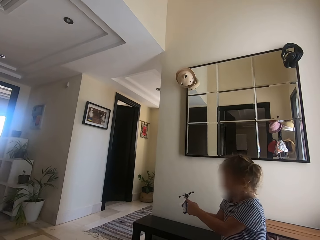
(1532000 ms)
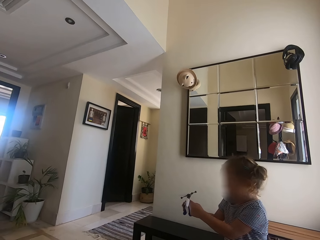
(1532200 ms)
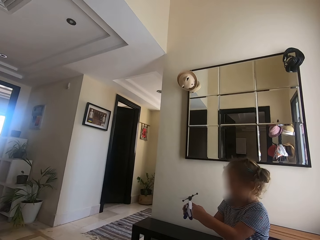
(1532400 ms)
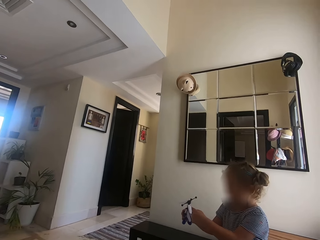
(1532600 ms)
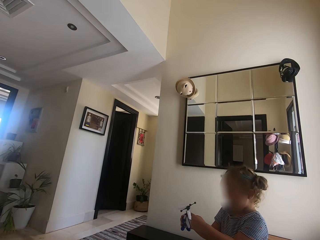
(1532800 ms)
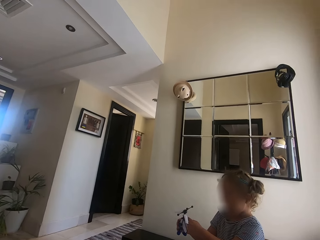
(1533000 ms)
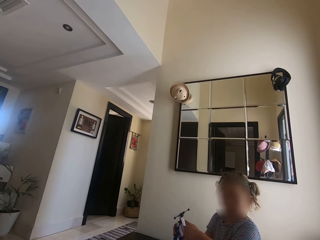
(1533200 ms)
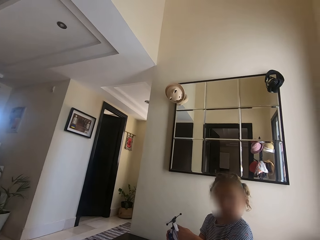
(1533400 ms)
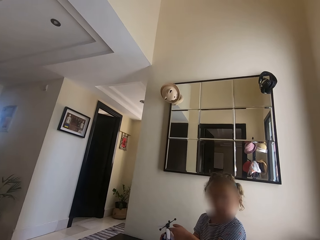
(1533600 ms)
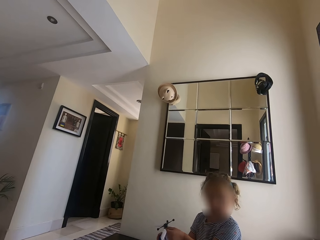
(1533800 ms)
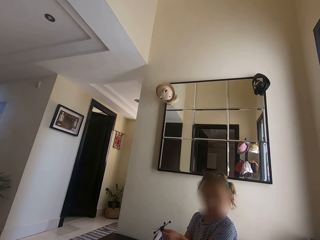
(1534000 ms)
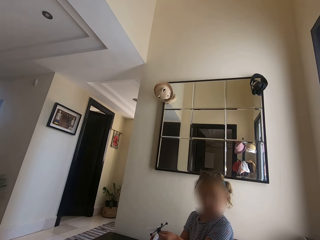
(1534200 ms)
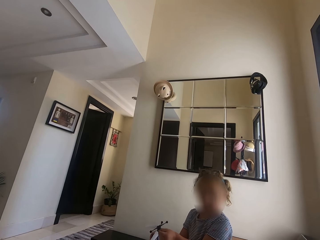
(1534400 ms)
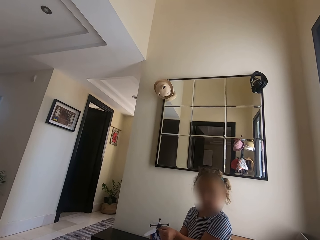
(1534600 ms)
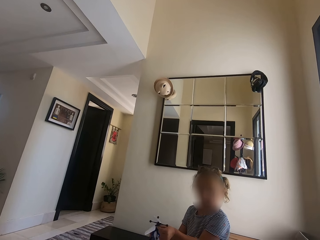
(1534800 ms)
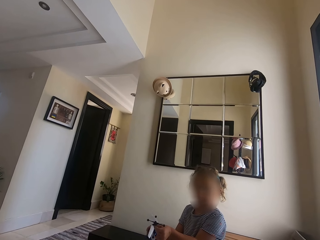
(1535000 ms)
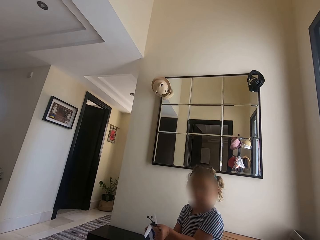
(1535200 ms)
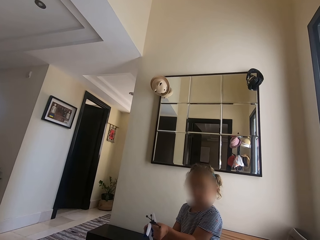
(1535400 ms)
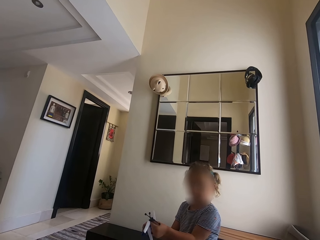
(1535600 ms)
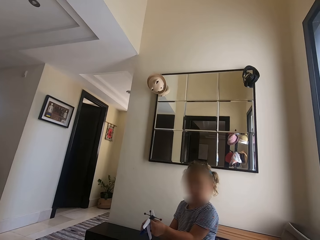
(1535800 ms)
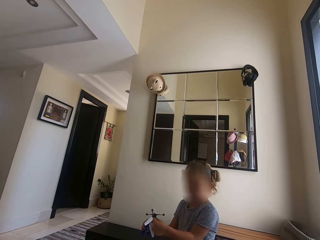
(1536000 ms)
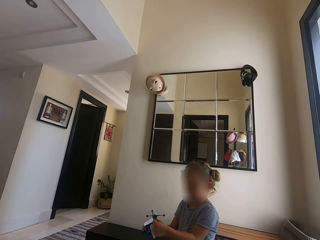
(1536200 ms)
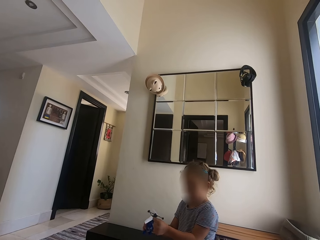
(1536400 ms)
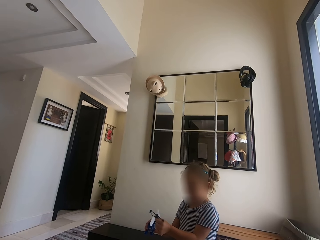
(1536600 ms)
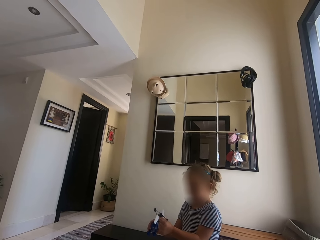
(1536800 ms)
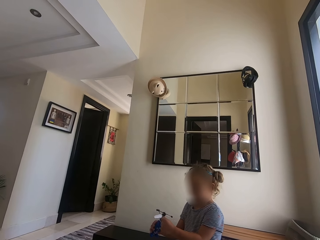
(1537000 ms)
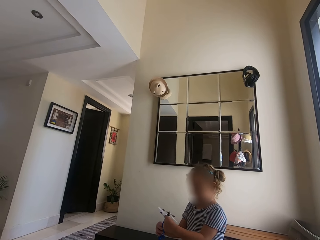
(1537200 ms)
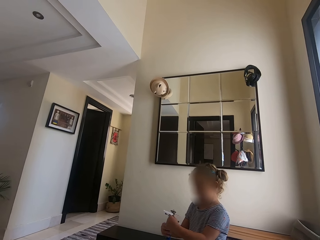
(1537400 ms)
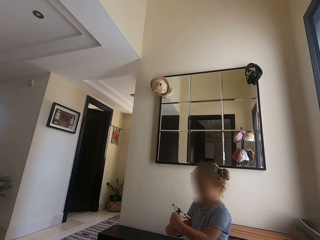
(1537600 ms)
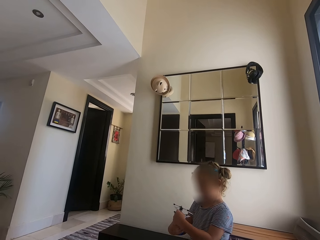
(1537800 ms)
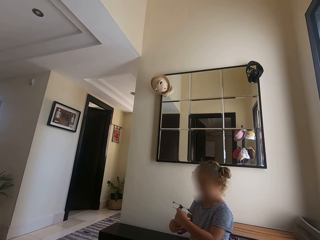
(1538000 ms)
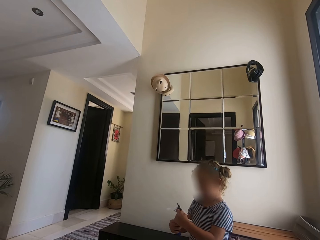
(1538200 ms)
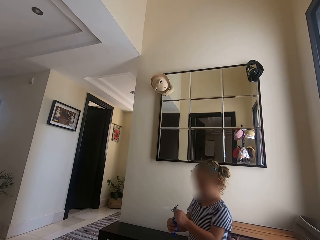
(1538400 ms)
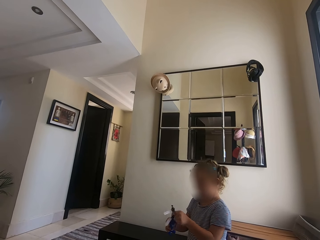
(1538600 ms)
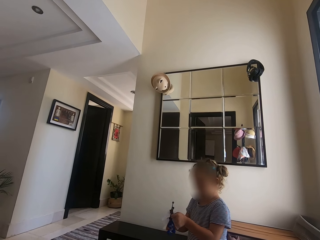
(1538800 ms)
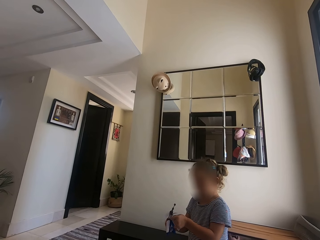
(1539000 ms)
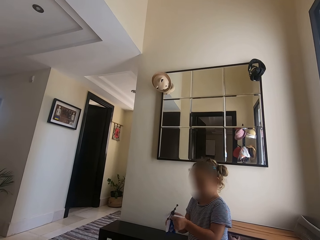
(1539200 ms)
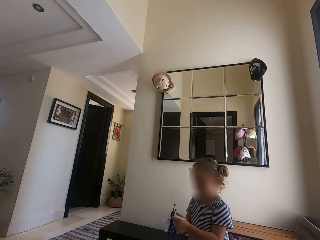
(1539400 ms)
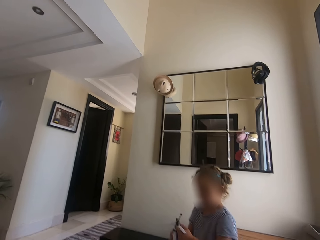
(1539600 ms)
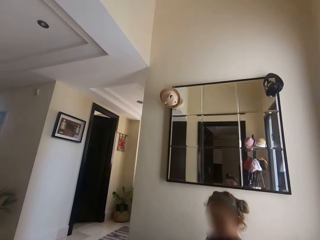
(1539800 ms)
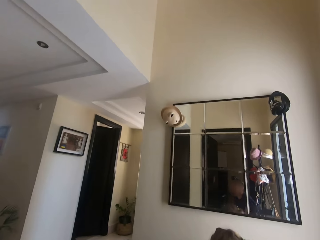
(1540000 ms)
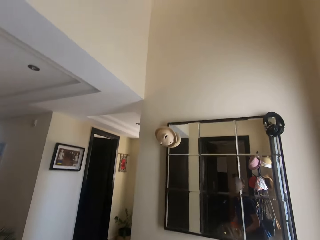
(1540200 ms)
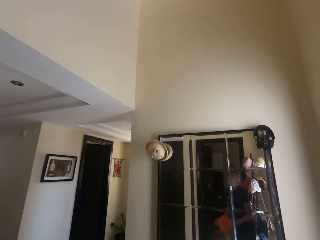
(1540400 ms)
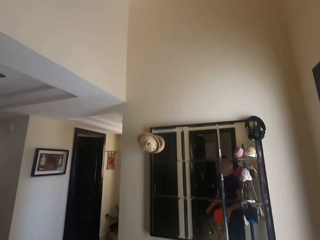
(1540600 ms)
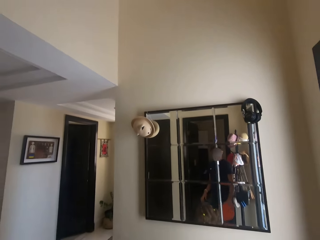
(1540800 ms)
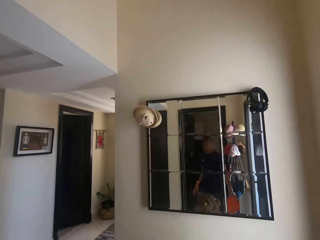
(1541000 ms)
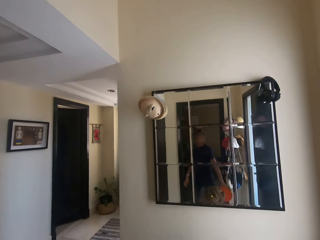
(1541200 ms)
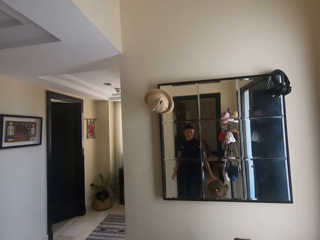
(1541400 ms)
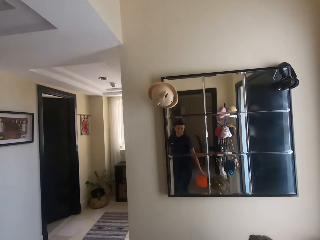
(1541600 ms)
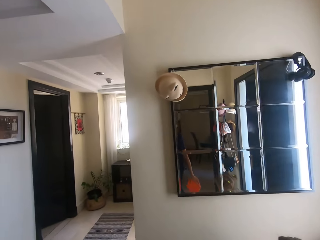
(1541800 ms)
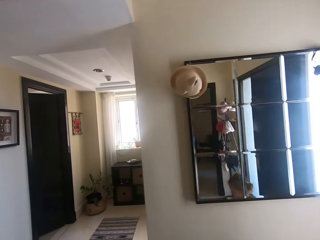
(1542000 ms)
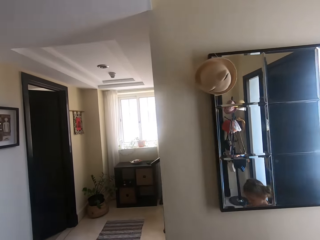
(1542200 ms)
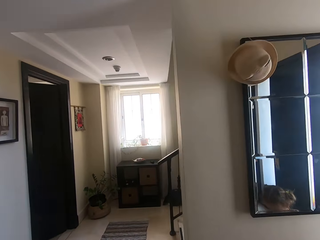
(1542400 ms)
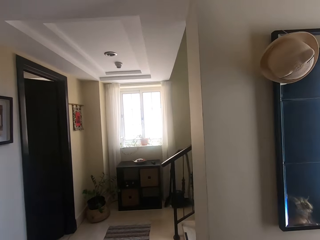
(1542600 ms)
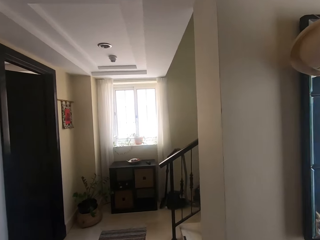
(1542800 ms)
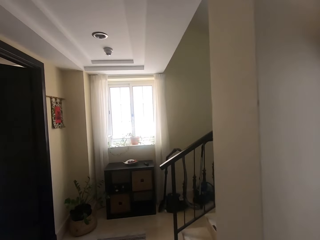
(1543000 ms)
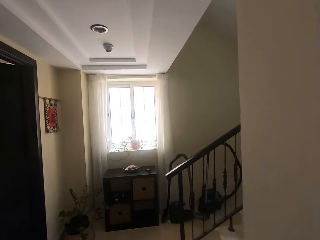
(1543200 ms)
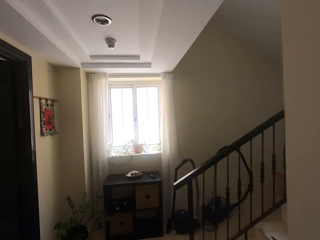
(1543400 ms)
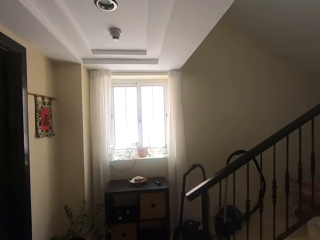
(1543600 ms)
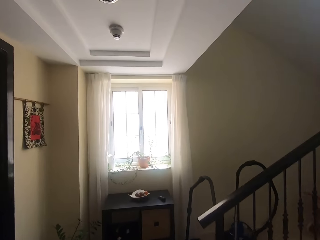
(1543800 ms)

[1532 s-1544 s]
A girl holds a figurine. The camera wearer converses with the girl. The girl looks at the toy. The girl plays with the toy. The camera wearer carries an orange bucket. They walk around. The girl plays with the toy.

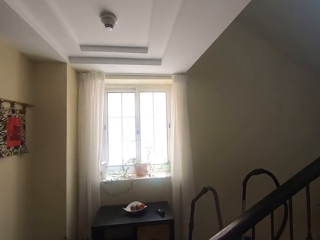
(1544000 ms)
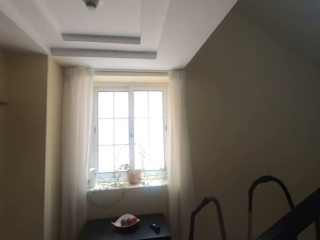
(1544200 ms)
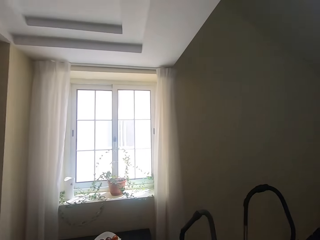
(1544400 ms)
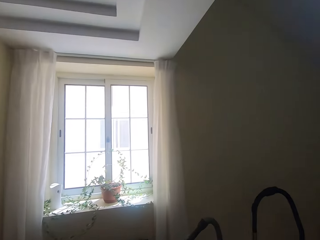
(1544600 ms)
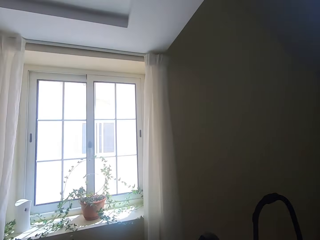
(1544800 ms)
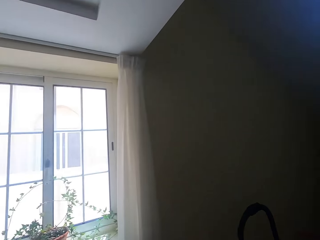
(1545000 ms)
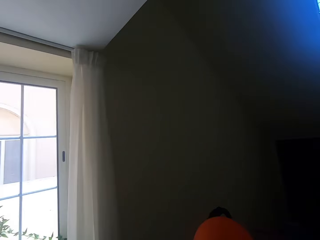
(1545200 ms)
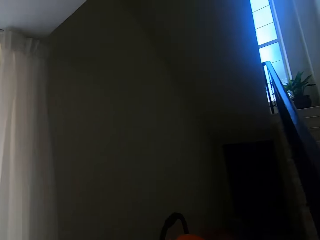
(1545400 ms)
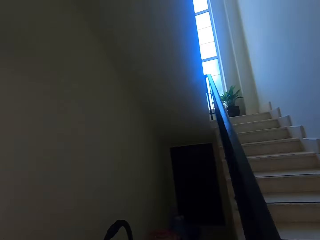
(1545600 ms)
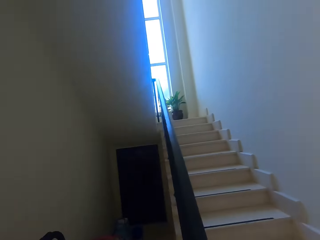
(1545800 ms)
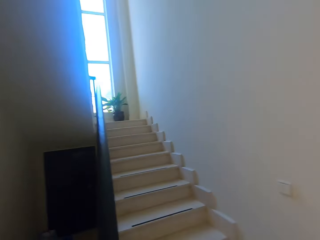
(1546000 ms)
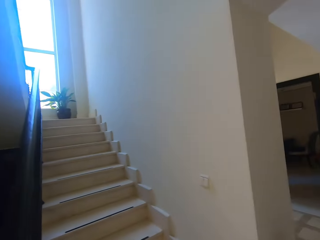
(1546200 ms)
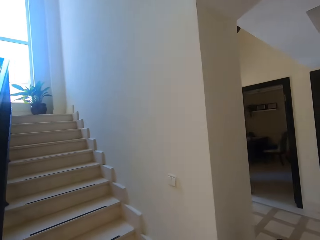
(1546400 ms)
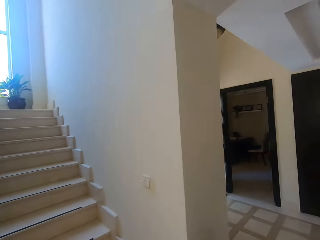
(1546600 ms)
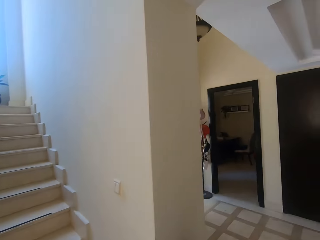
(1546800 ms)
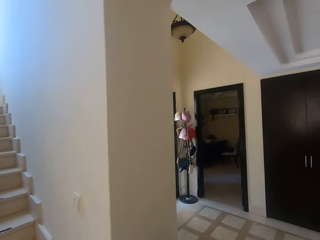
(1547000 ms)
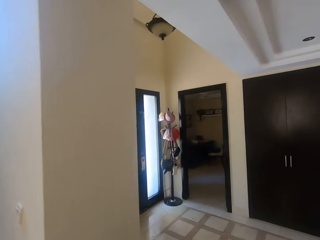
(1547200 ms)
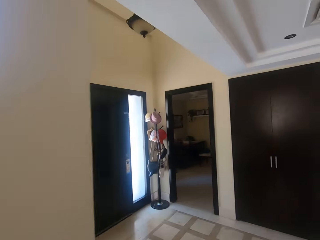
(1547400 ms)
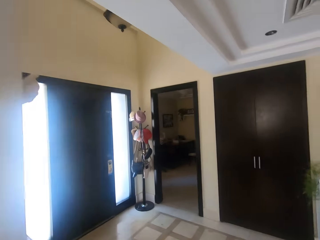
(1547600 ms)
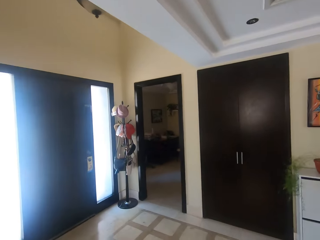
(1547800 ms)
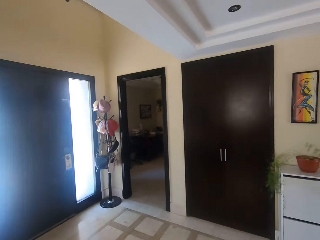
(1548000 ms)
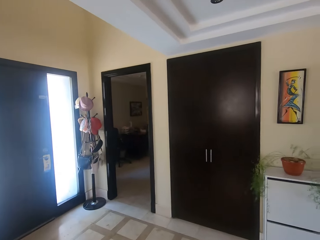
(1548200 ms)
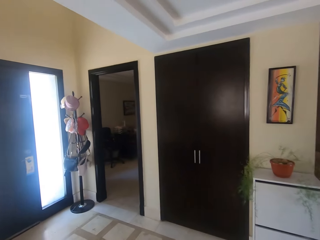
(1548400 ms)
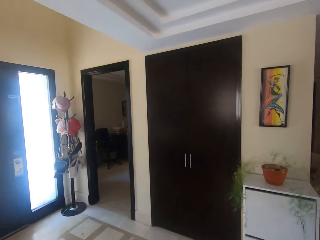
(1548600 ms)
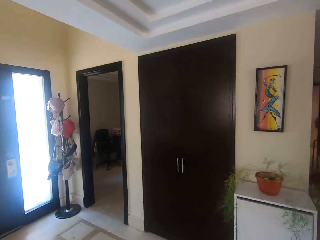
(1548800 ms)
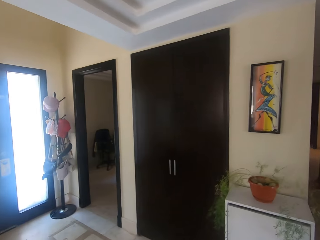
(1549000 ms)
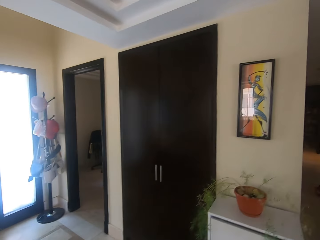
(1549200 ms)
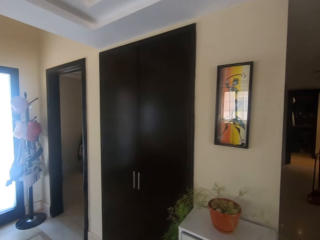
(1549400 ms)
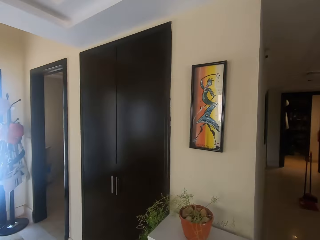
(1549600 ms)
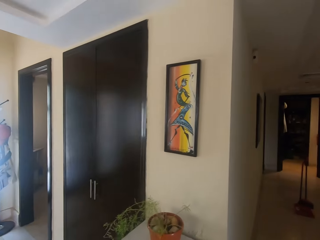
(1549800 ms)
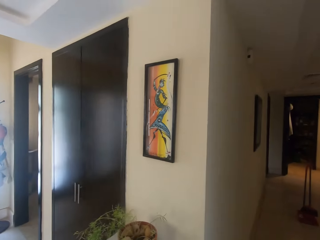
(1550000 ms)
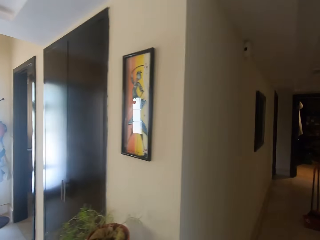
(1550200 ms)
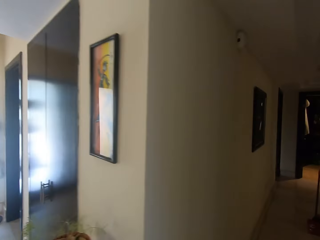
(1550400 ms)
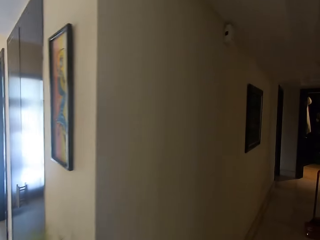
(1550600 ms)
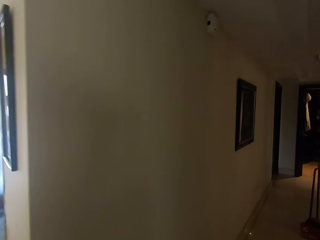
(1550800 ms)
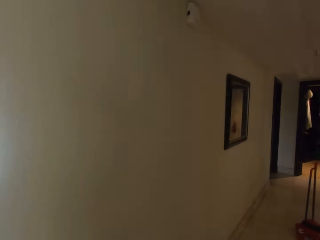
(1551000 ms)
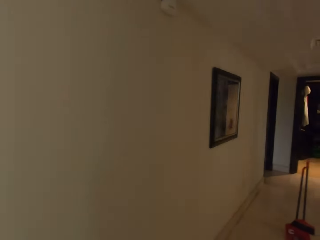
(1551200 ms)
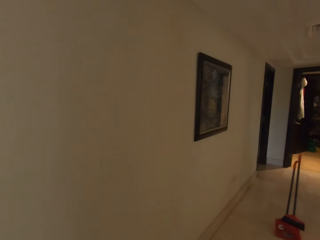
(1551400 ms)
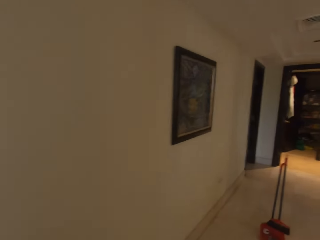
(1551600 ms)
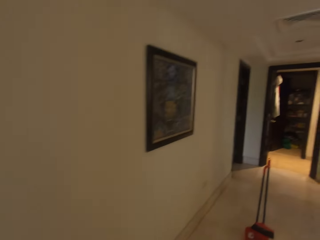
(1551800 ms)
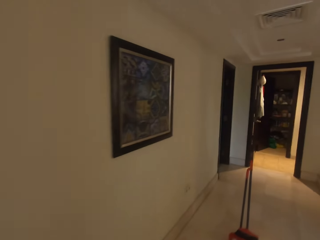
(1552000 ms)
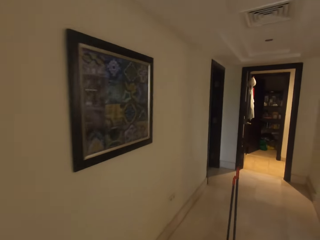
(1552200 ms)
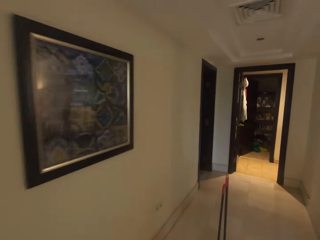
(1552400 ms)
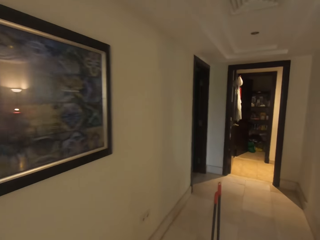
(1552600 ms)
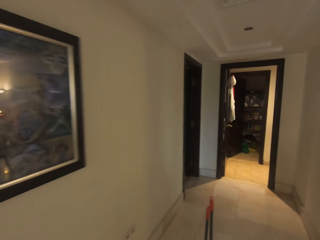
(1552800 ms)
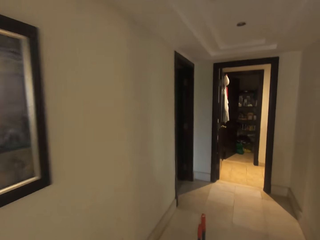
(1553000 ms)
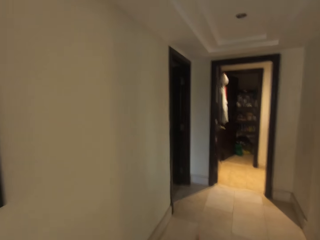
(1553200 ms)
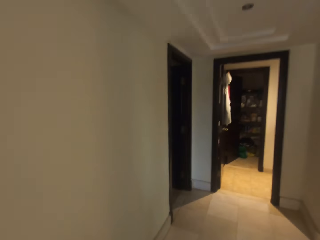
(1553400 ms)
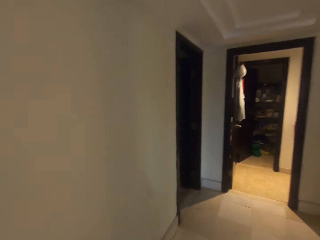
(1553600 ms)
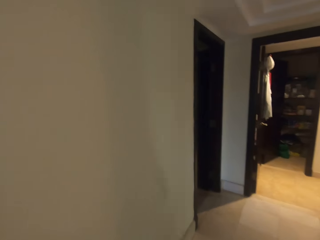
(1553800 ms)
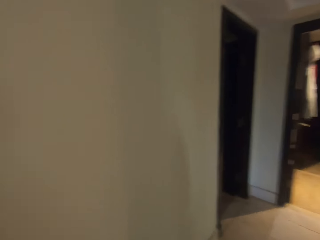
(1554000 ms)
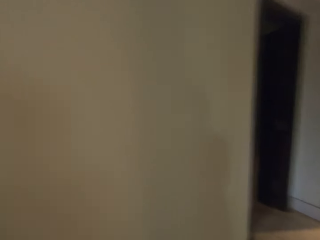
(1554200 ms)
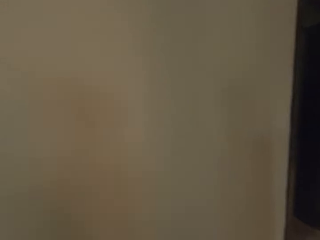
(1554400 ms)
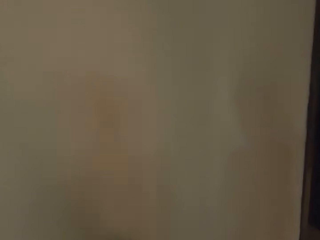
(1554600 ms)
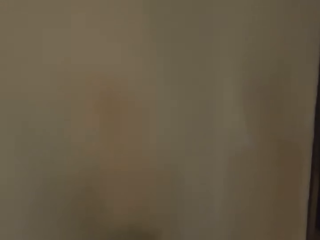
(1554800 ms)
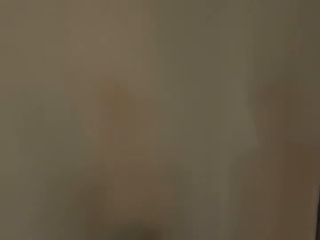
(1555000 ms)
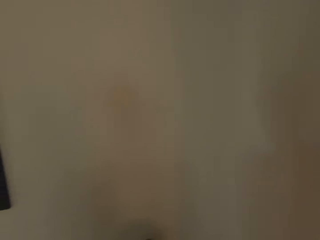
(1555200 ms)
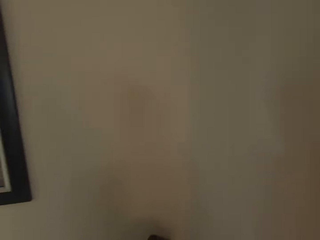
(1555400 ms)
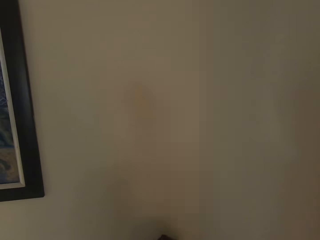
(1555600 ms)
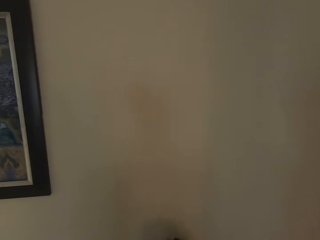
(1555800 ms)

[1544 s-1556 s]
The camera wearer puts the bucket down. They walk on the corridor. They gaze at a painting on the wall. They converse with a child. They look around.
